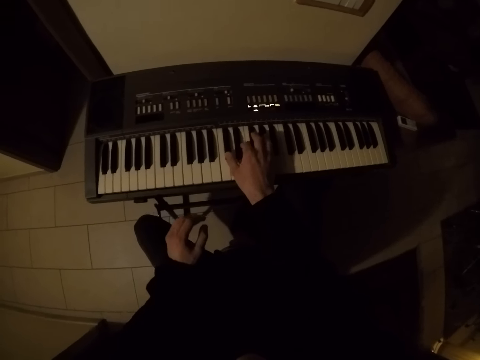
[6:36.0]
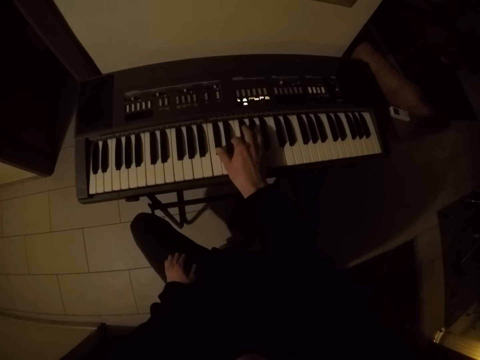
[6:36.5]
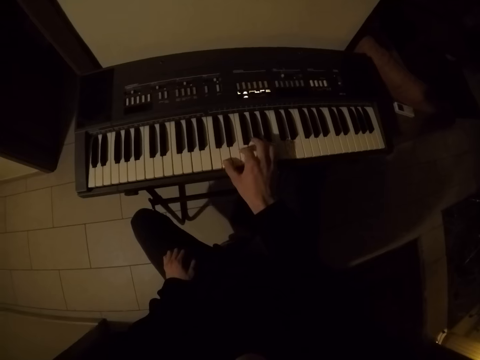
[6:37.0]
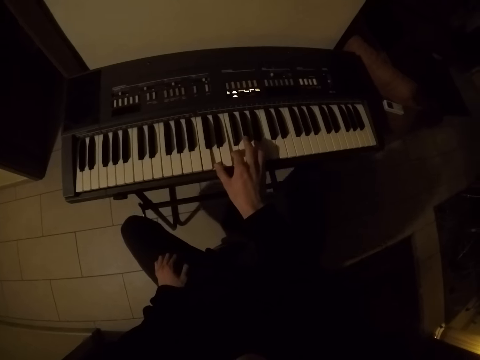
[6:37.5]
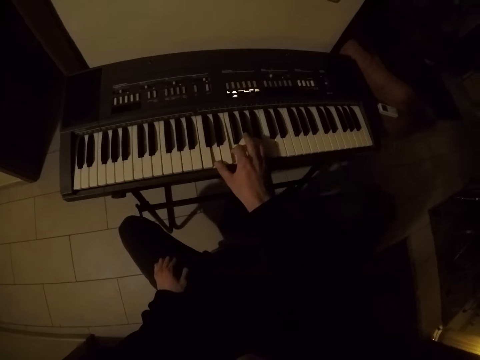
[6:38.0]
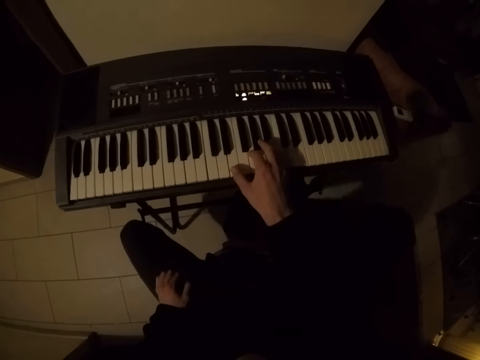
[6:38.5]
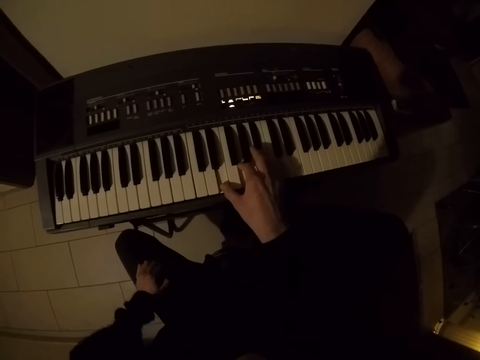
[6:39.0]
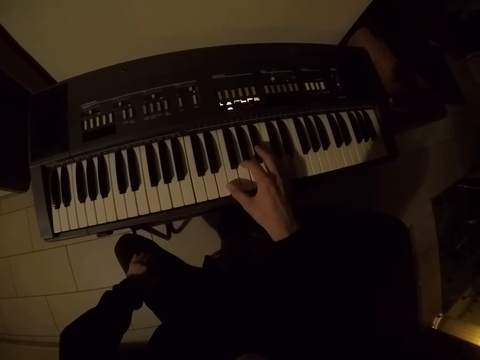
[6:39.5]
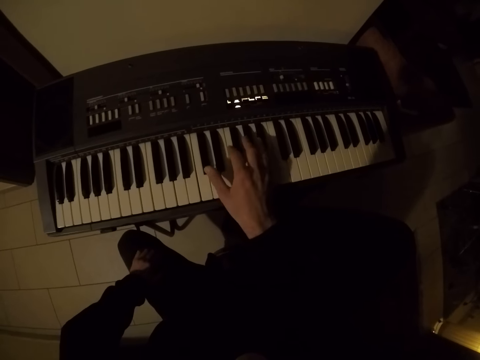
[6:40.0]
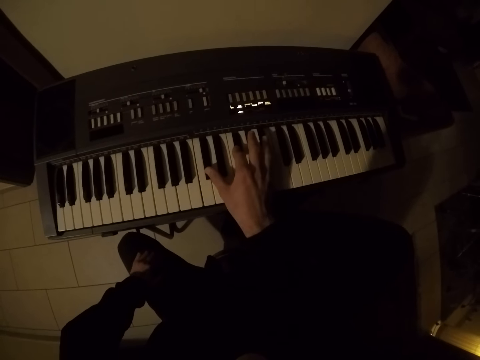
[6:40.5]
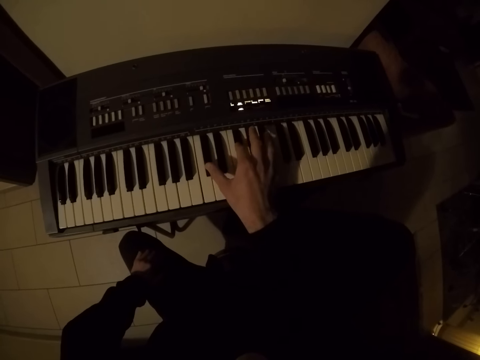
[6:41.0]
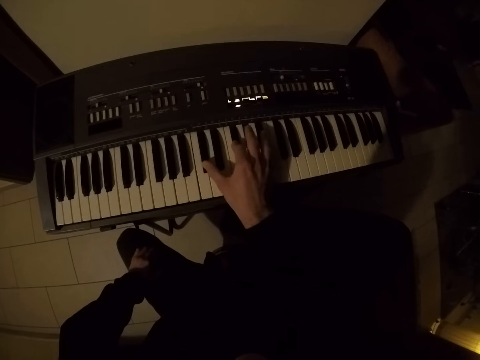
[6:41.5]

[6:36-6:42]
The camera wearer plays a piano with his right hand.

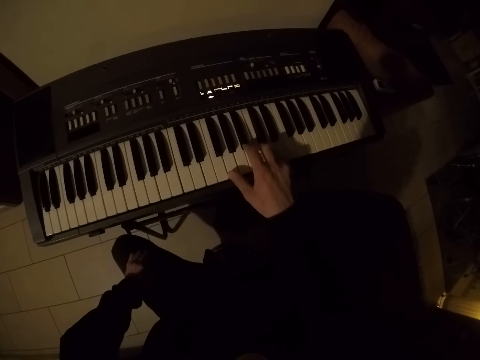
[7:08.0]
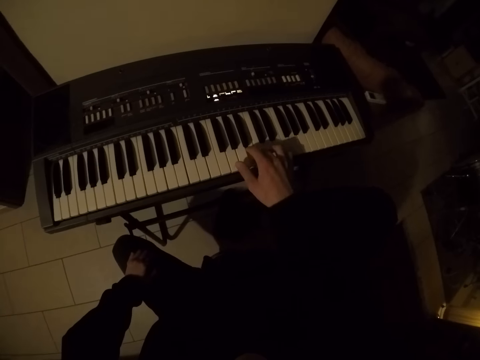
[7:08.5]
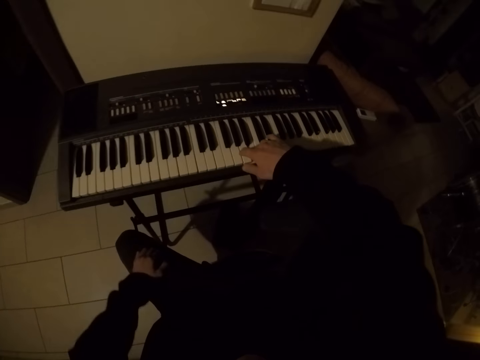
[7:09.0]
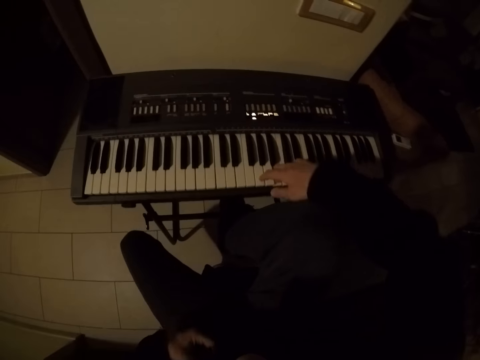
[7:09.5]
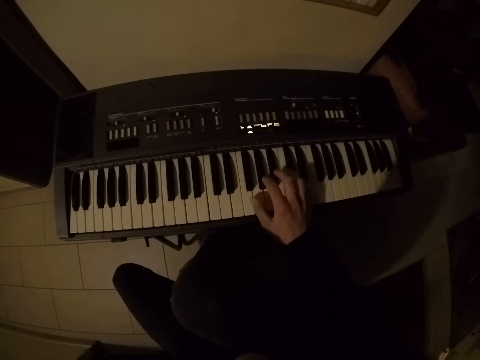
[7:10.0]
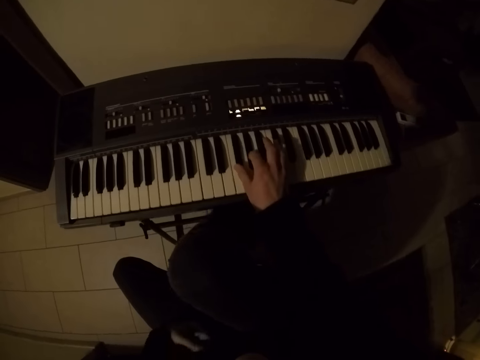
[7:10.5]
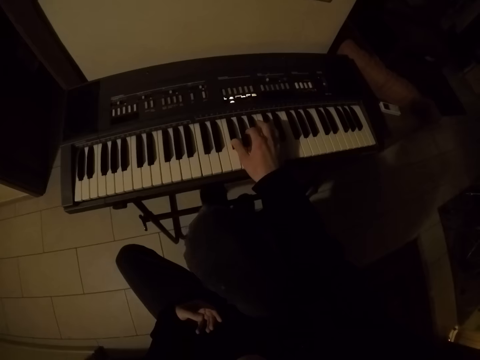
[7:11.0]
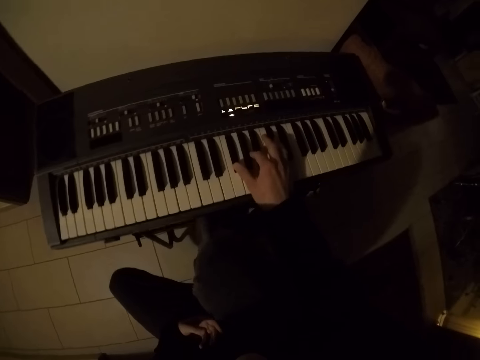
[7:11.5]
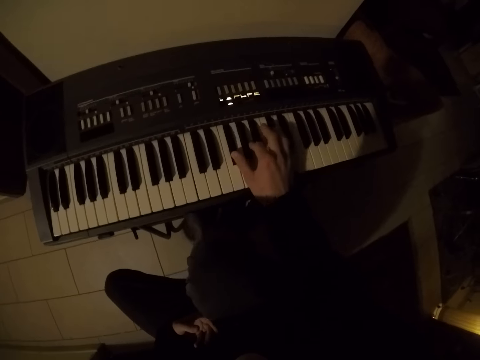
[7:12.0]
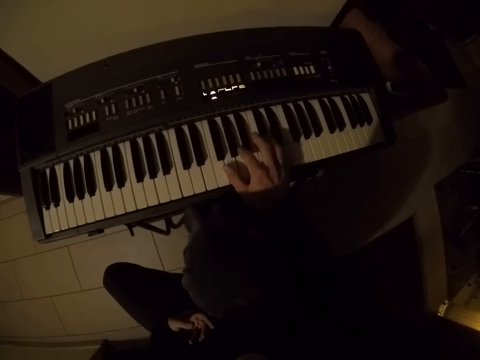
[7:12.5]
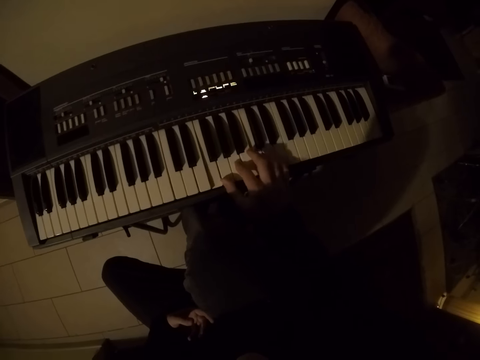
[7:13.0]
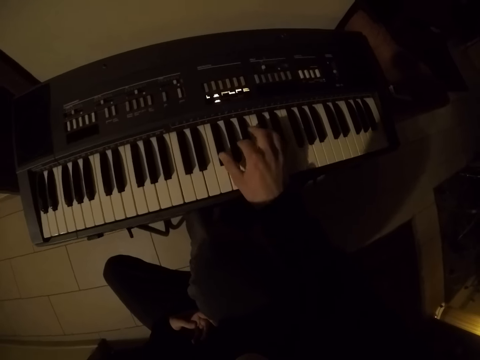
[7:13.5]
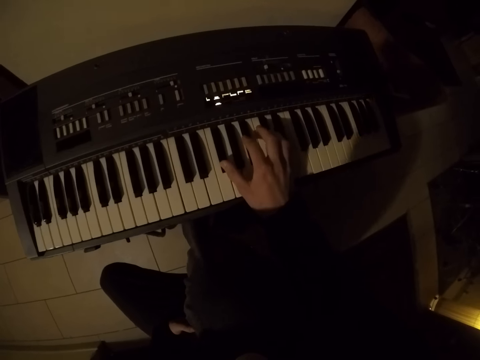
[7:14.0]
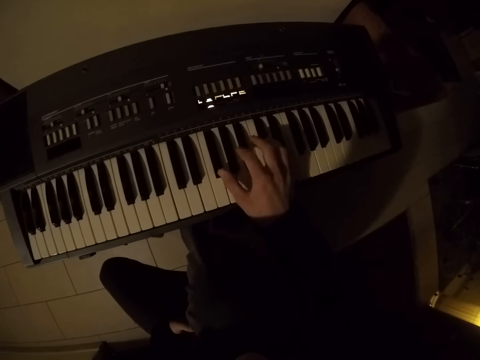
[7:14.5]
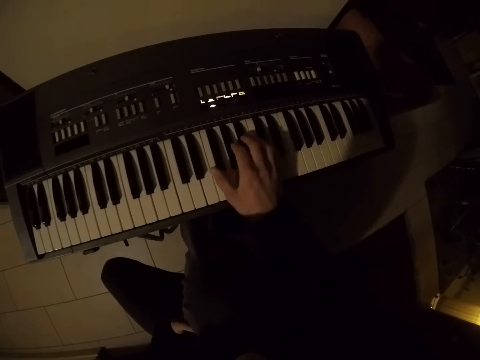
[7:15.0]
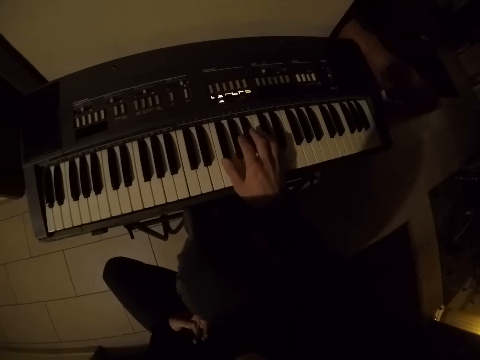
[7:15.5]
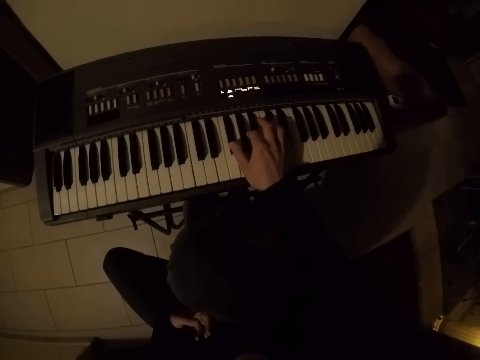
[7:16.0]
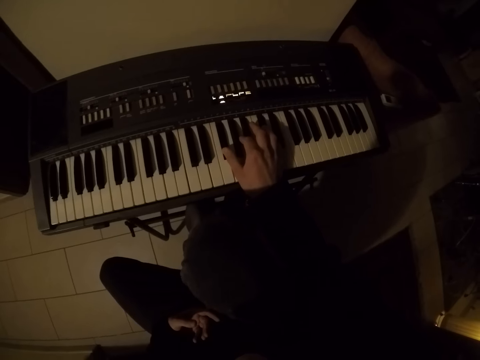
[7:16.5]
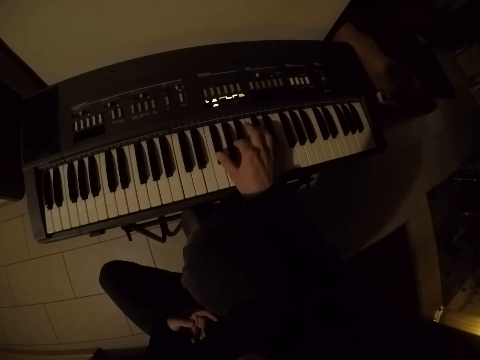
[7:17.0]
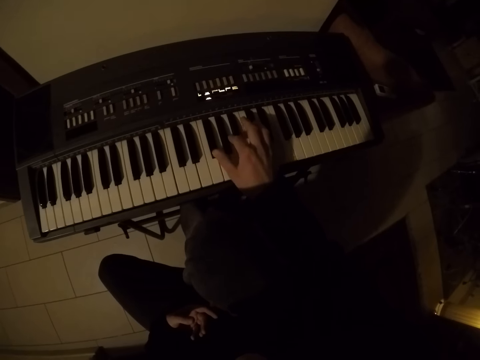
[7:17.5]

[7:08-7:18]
The camera wearer adjusts himself on a seat. He plays a piano with his right hand.

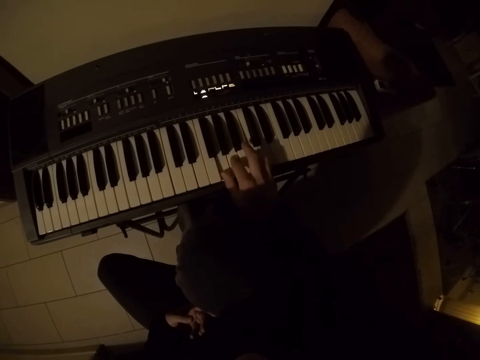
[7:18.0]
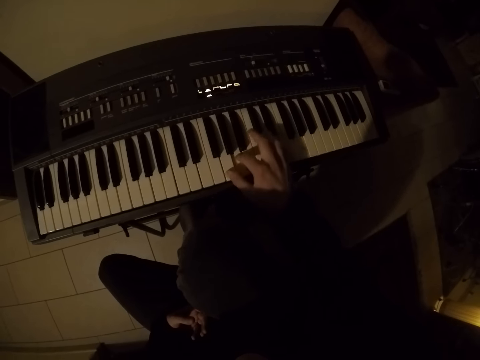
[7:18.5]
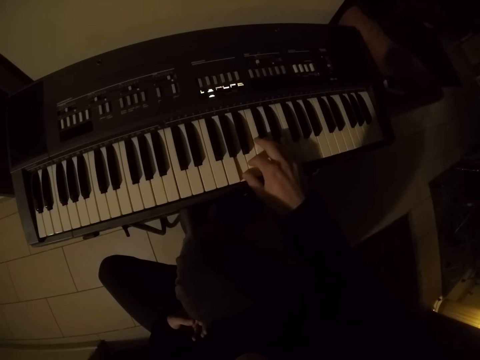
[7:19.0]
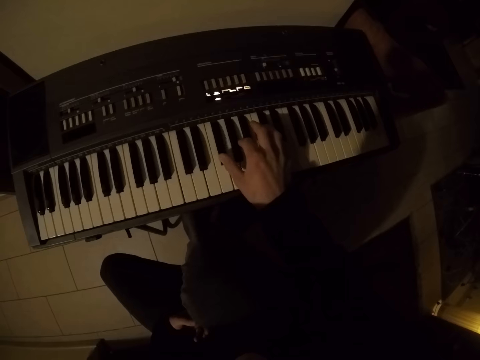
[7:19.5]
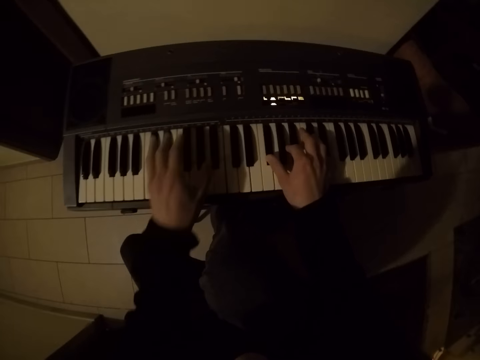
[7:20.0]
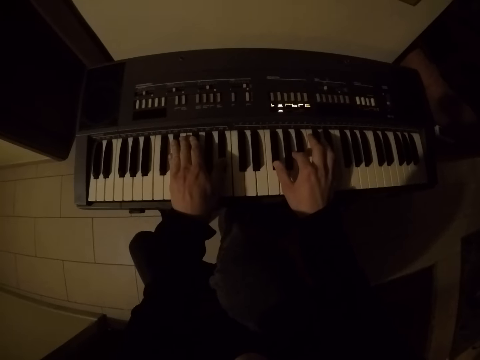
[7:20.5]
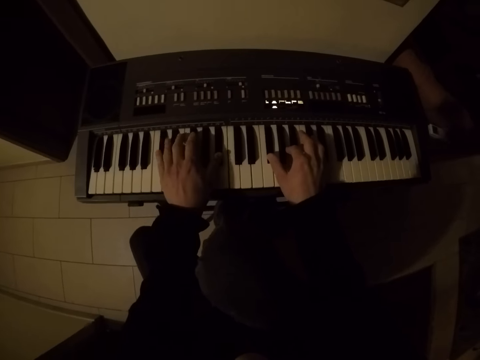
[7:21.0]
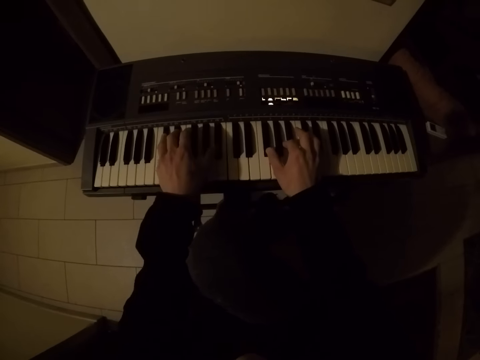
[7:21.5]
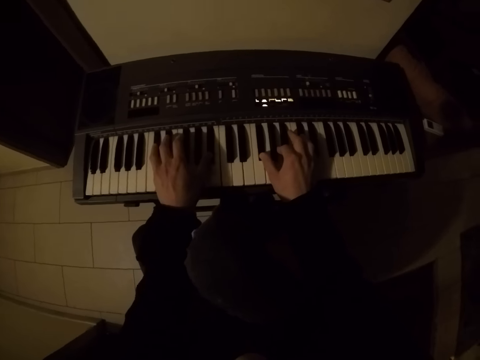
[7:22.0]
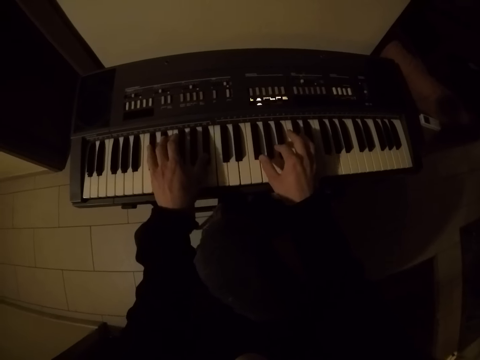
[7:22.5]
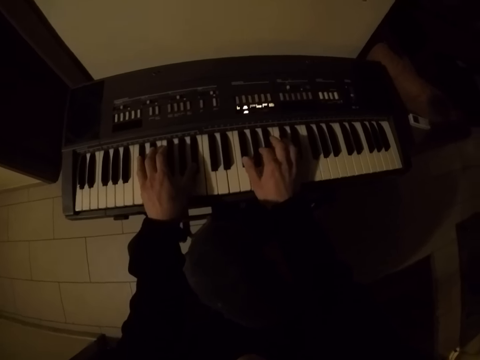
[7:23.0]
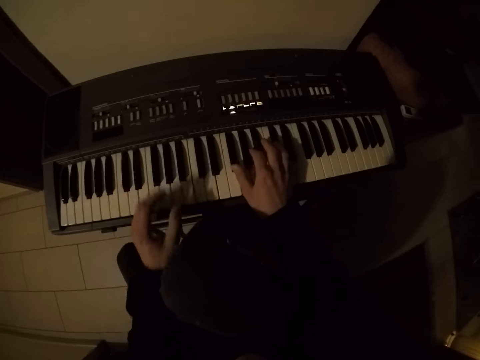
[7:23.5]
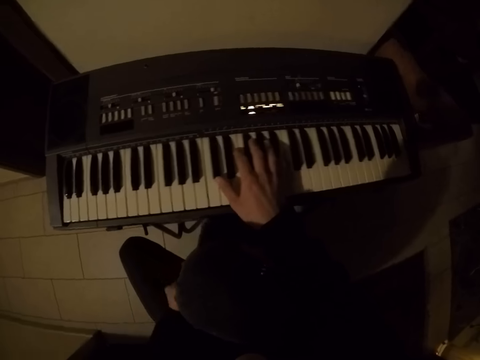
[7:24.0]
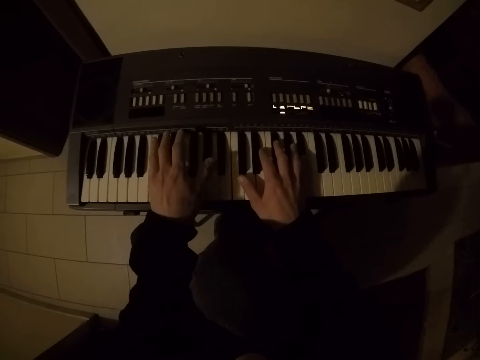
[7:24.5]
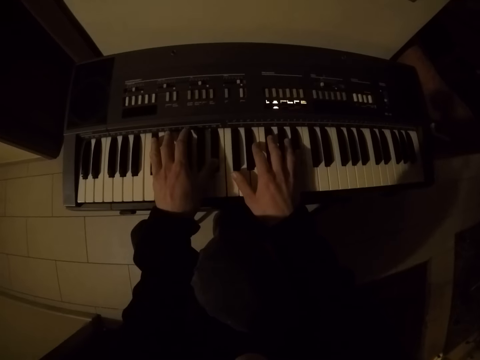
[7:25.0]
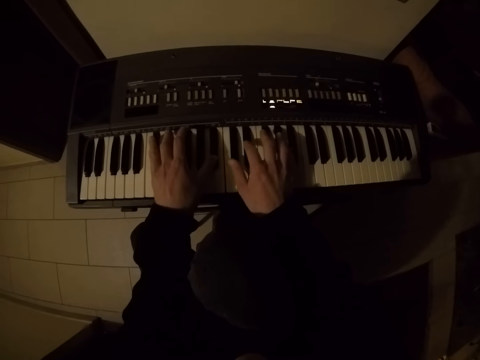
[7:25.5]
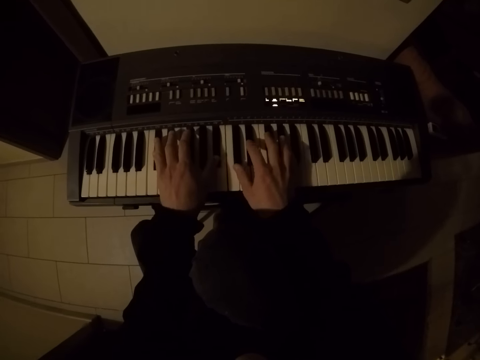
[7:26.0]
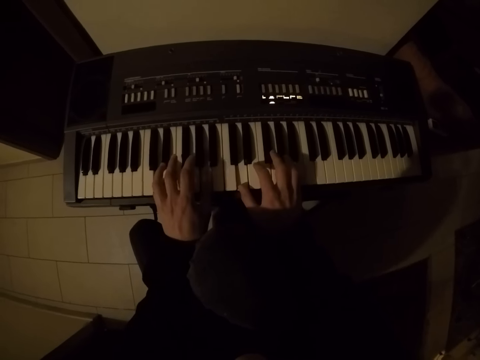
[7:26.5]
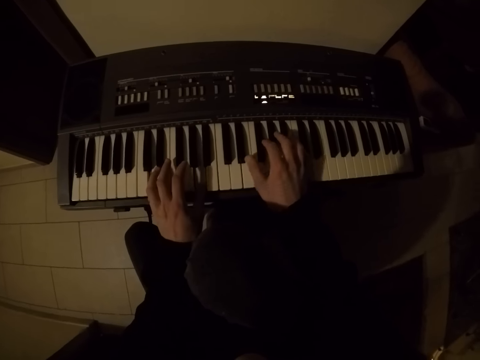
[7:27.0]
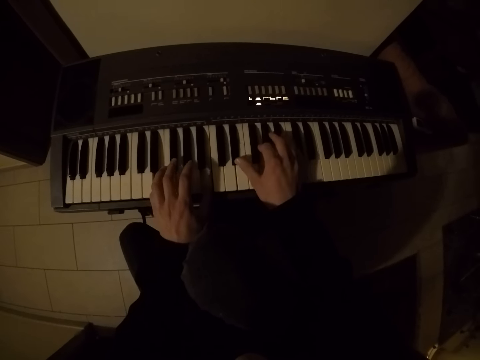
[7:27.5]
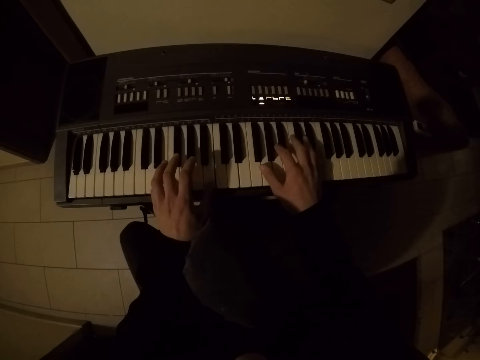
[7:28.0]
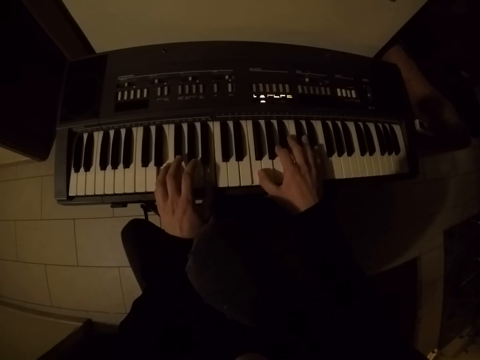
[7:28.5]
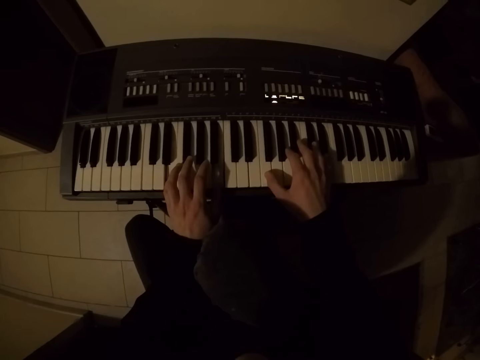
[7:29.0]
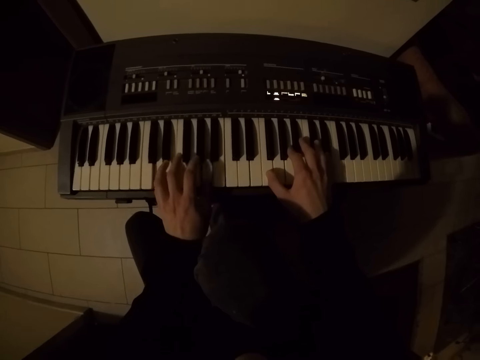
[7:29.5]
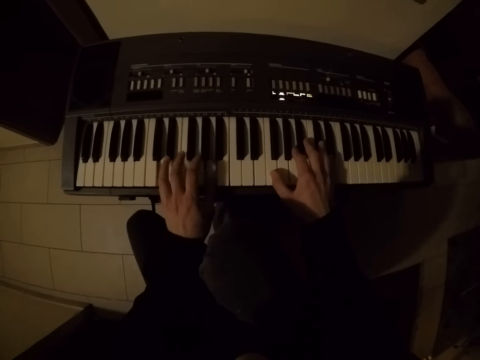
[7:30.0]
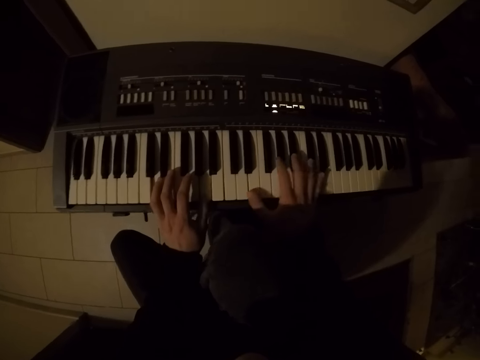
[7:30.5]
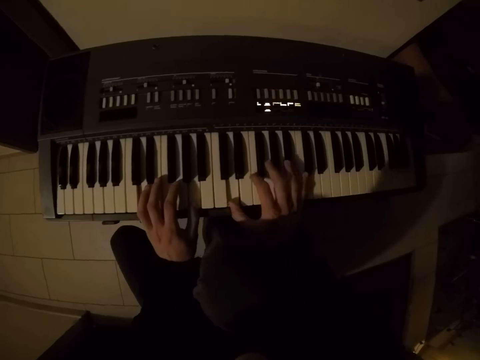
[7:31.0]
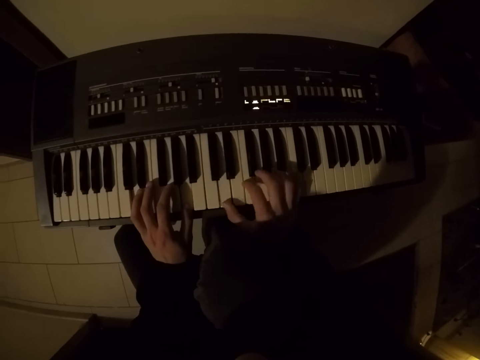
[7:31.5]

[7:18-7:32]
The camera wearer plays a piano with both hands. He plays the piano with his right hand. He plays the piano with both hands.
